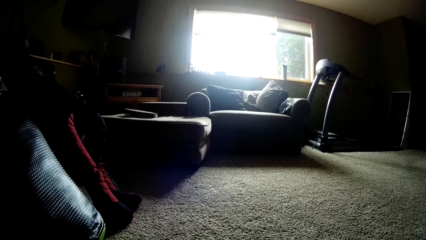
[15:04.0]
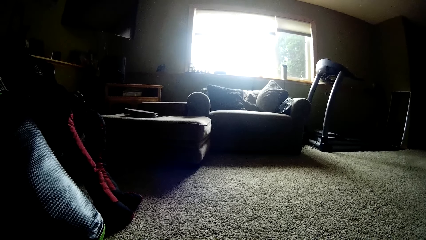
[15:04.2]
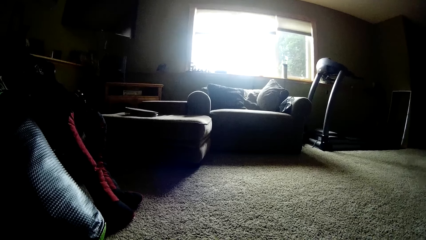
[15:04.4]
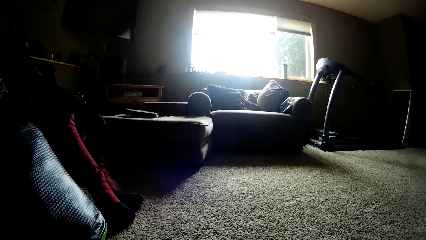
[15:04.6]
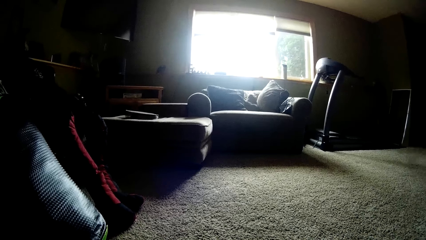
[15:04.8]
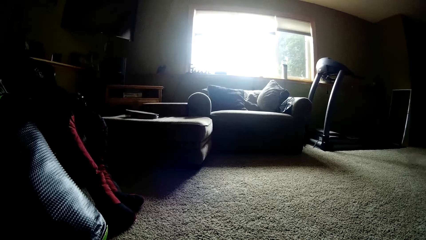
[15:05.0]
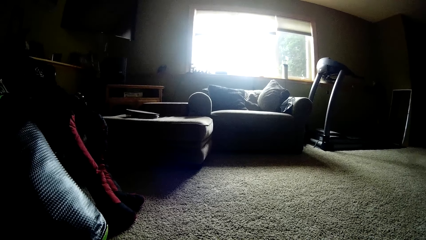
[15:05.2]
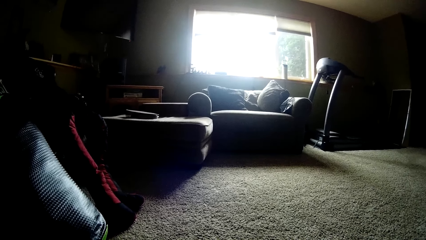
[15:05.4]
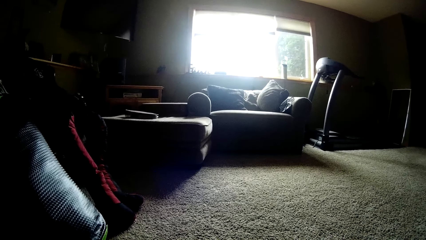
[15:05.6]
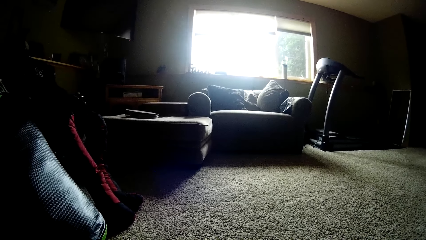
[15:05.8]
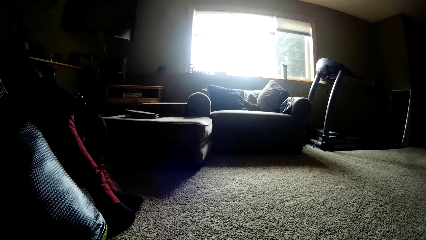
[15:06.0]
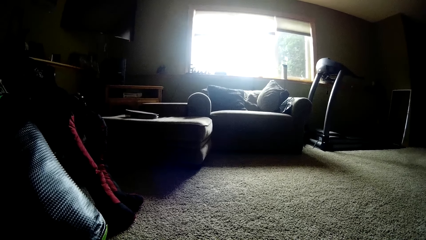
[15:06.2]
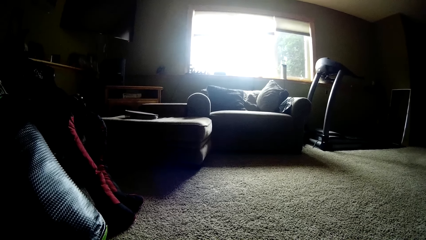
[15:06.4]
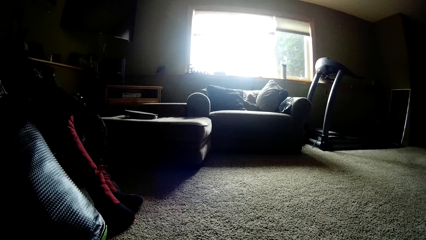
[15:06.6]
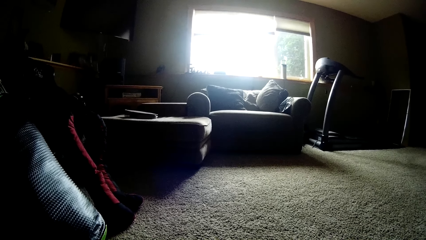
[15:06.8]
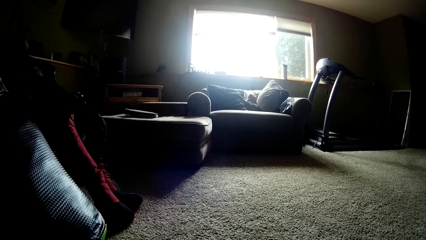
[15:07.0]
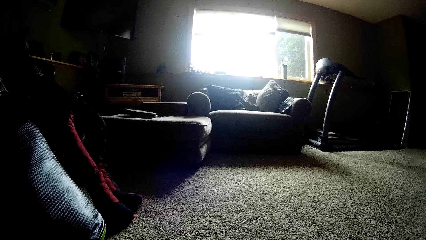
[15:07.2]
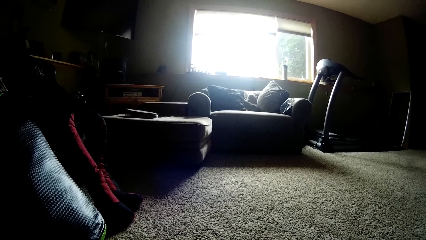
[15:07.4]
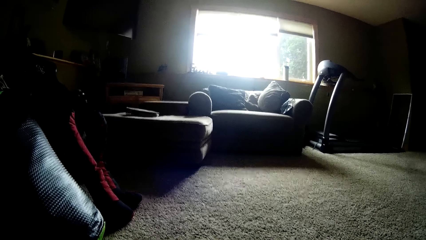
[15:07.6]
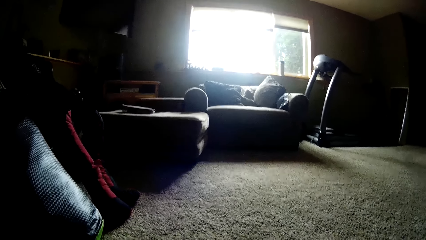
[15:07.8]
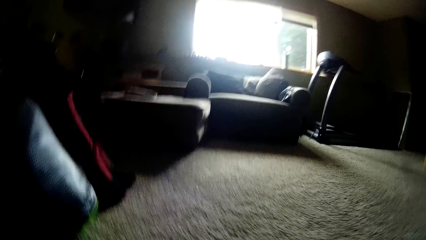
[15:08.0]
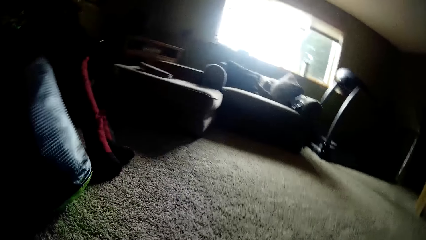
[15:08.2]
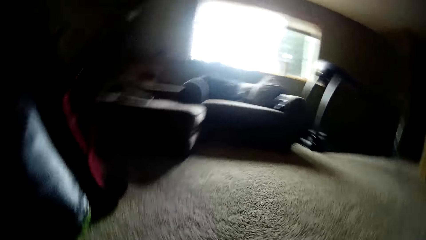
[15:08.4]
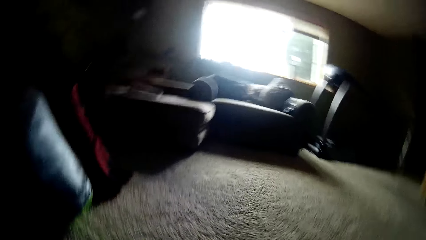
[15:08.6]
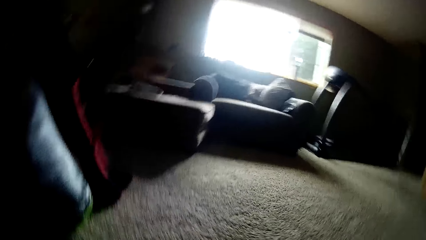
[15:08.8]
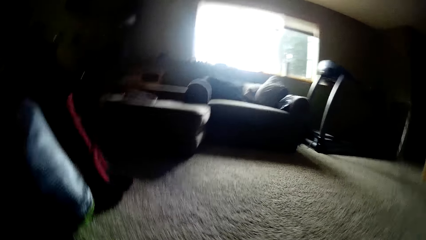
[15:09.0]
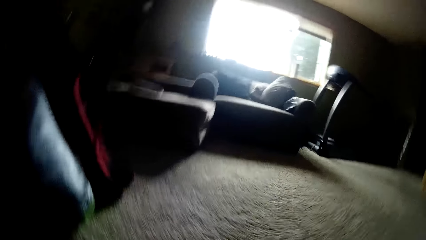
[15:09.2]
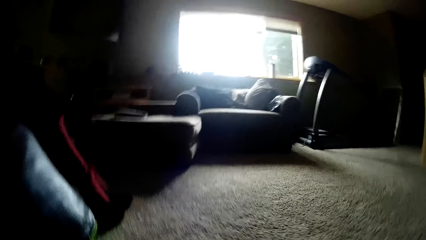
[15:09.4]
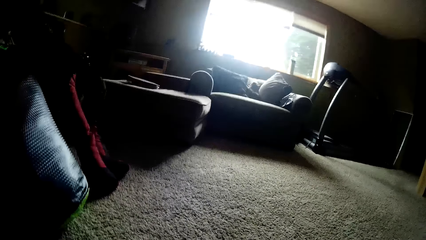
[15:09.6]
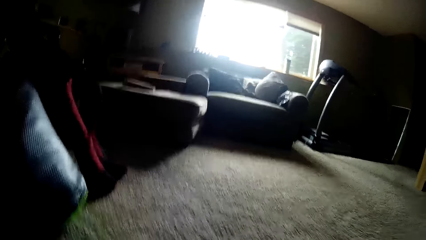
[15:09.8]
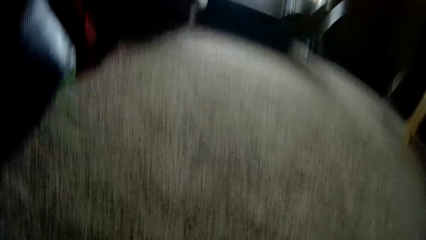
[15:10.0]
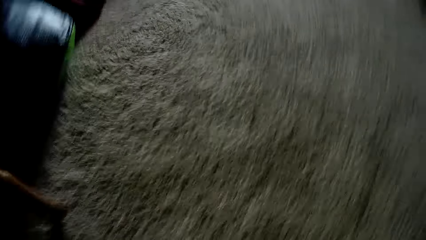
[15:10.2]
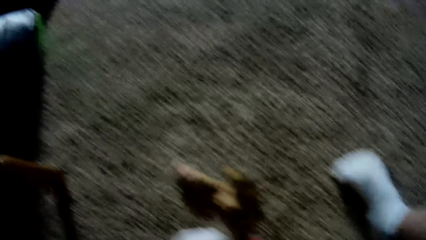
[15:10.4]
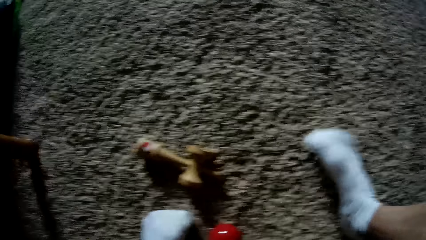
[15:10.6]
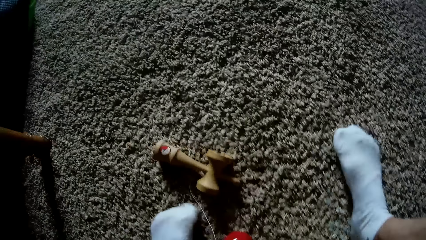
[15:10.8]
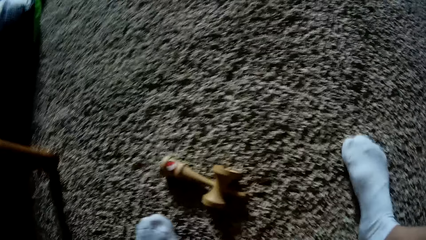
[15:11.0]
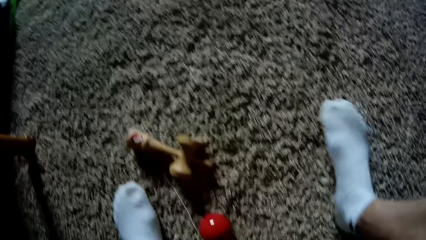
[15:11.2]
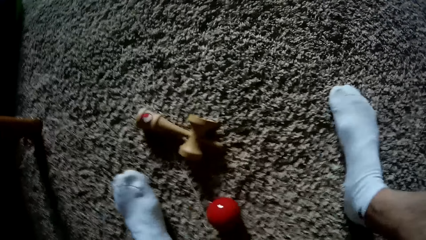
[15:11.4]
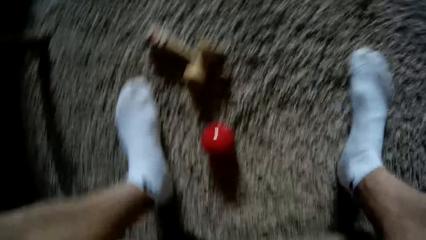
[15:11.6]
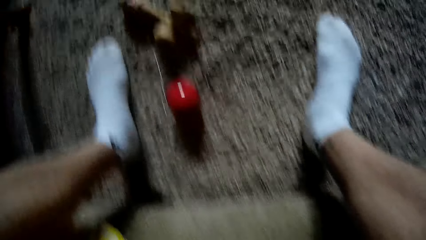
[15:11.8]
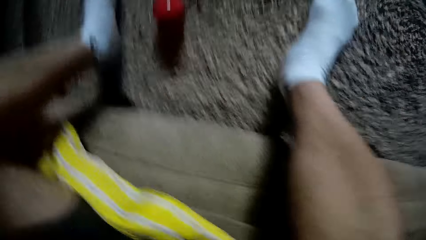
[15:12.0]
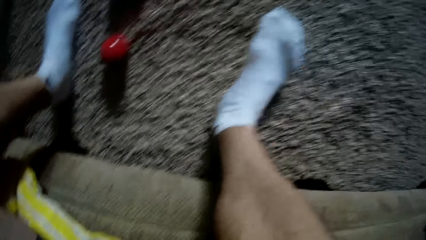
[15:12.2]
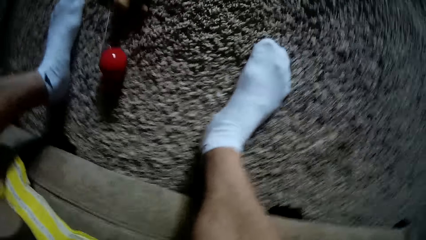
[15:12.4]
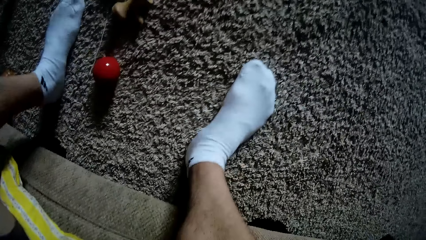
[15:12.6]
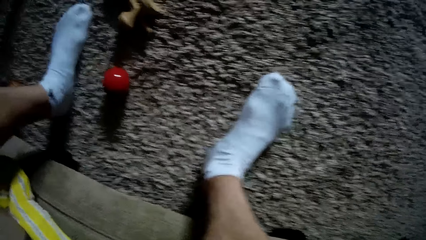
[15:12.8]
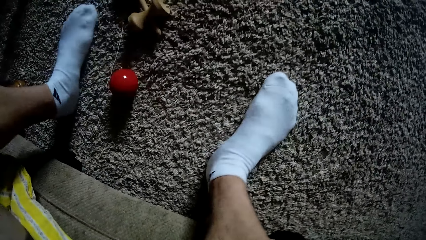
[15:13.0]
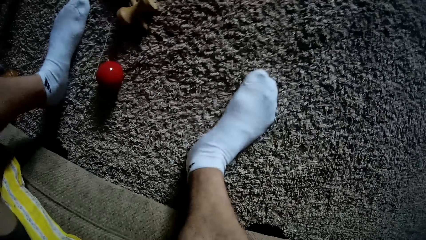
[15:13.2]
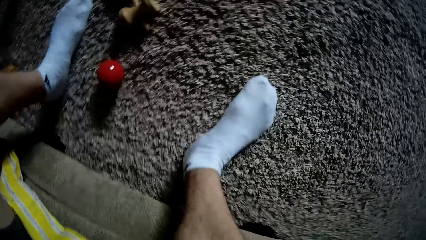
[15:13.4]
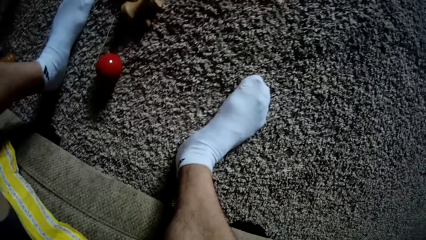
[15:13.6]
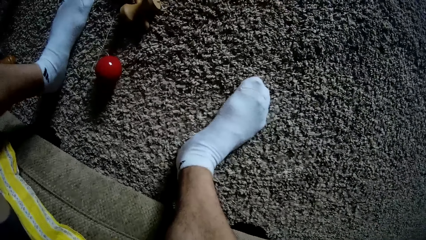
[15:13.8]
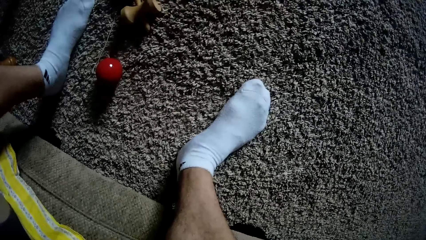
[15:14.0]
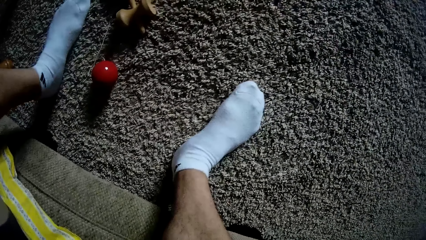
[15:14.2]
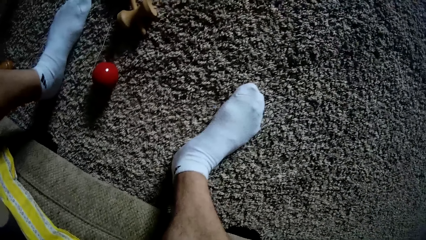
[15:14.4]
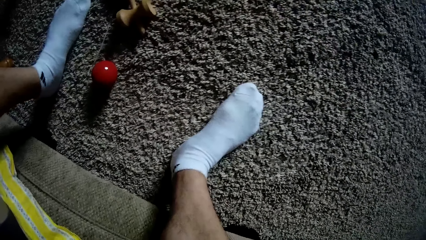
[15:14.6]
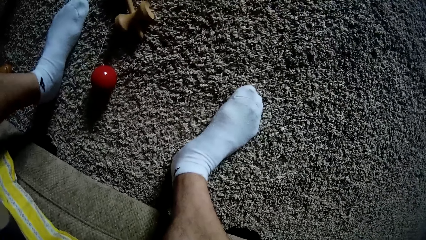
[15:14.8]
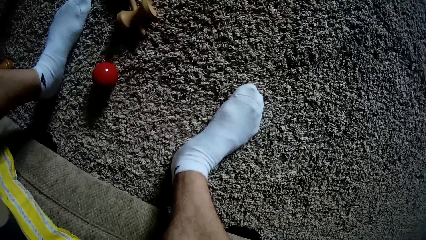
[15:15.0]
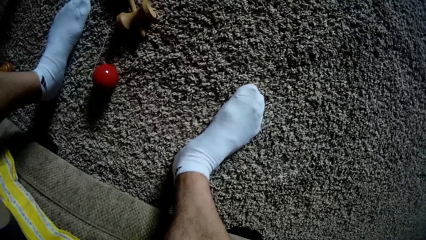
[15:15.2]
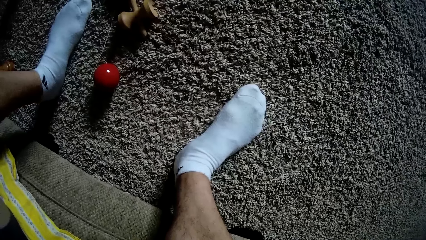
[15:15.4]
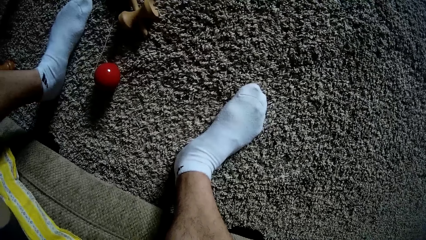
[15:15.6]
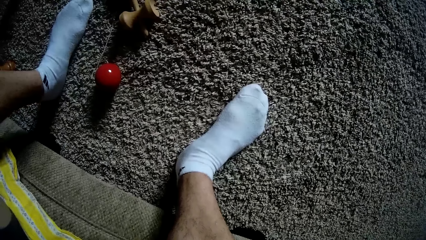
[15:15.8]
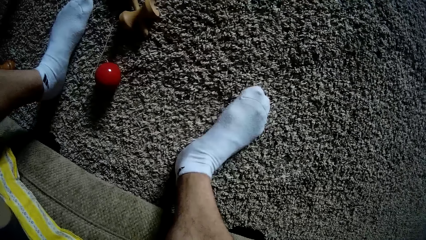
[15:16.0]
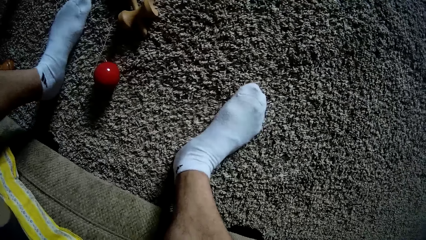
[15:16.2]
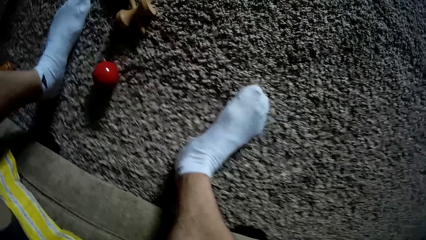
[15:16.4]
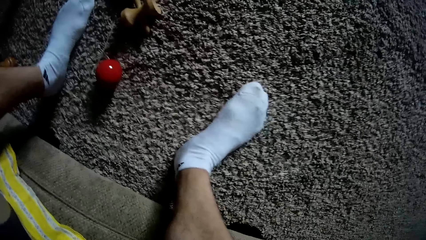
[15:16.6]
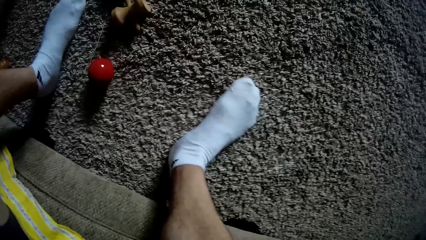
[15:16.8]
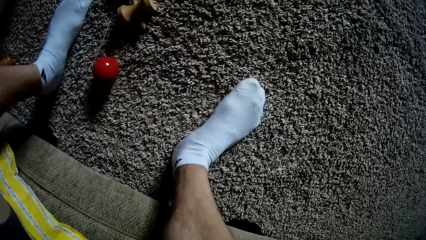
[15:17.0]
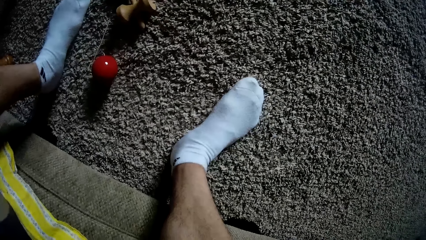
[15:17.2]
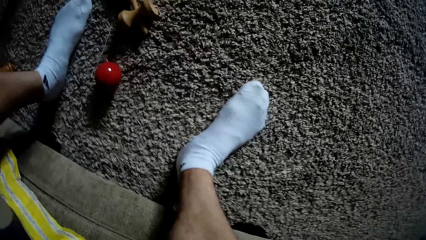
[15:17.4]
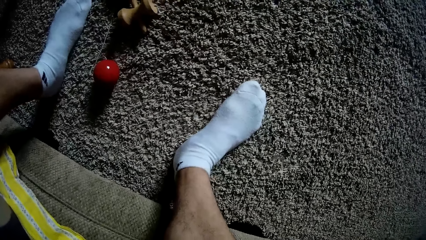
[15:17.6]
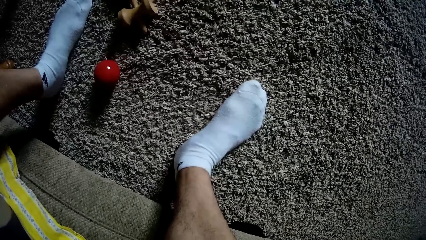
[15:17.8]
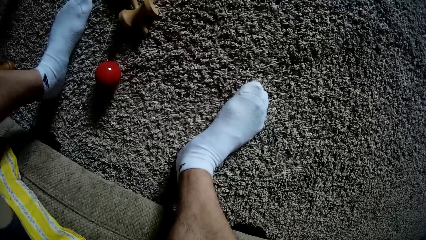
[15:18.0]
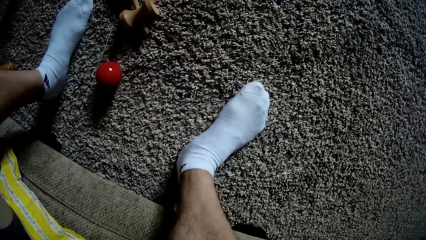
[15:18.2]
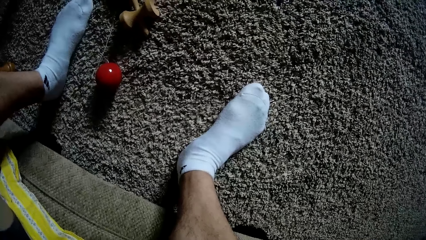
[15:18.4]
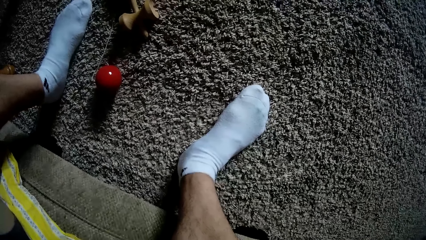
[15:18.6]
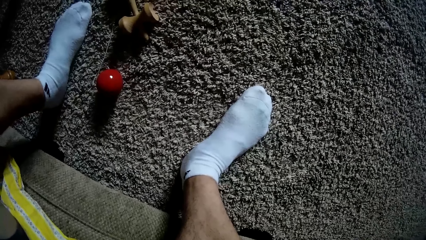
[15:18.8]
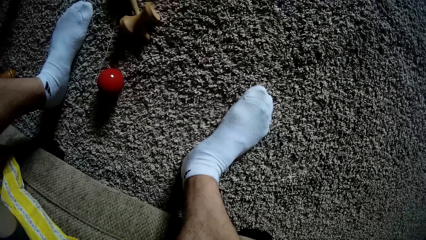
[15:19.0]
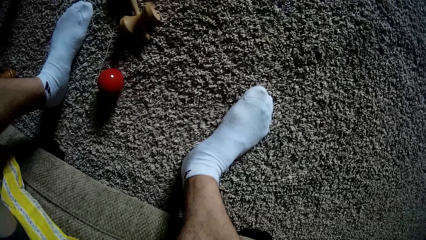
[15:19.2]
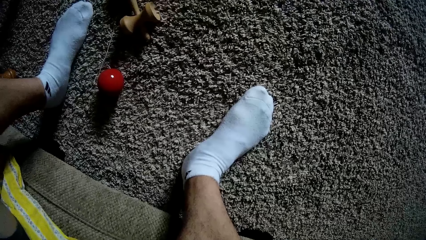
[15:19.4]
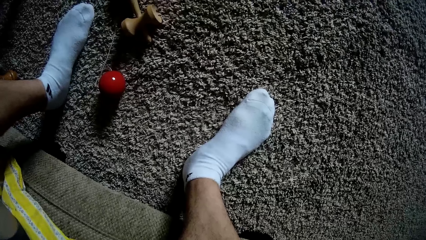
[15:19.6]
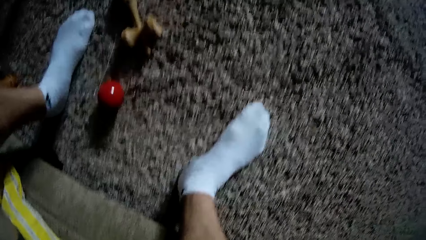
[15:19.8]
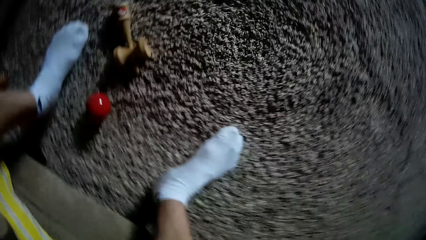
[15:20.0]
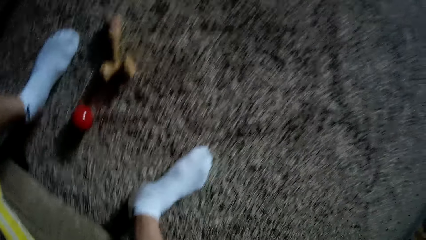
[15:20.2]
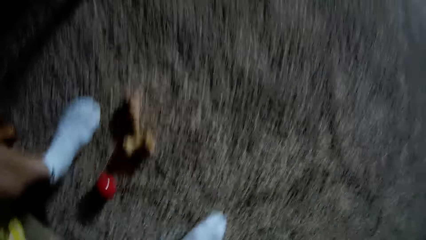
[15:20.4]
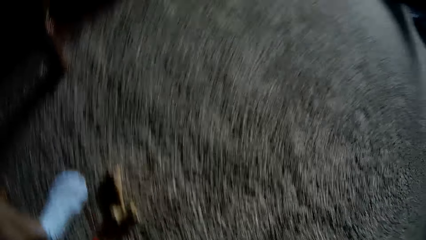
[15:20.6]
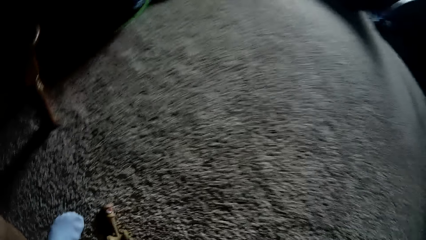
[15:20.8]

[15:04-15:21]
The camera wearer adjusts the camera. They look at the ball and wooden tool on the floor and shake both legs.
